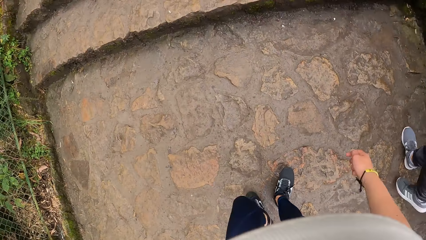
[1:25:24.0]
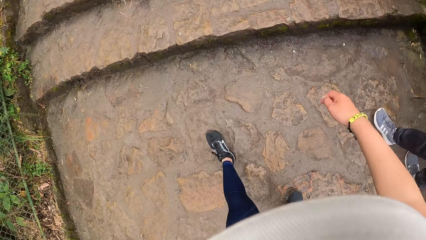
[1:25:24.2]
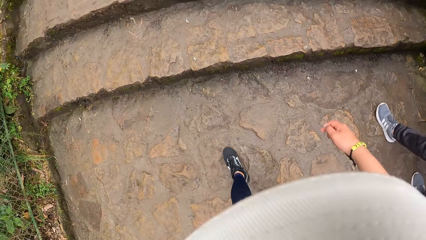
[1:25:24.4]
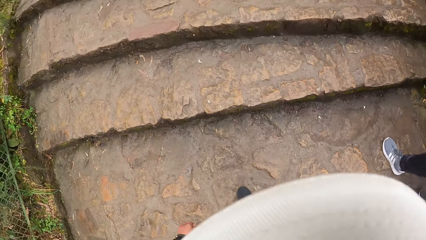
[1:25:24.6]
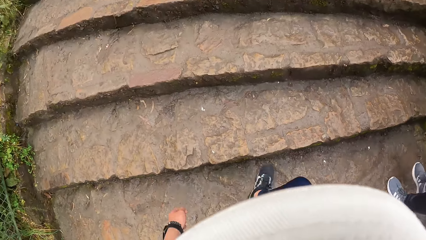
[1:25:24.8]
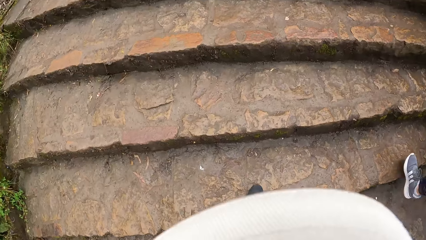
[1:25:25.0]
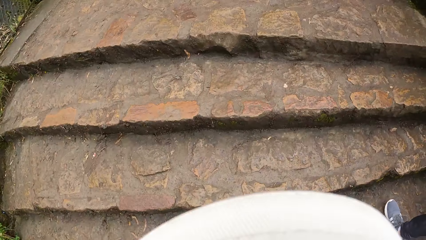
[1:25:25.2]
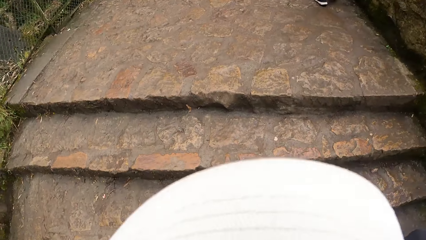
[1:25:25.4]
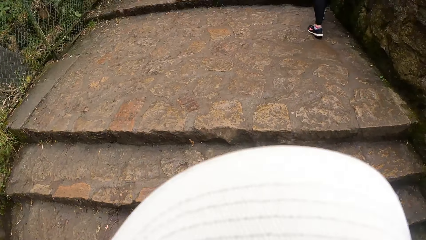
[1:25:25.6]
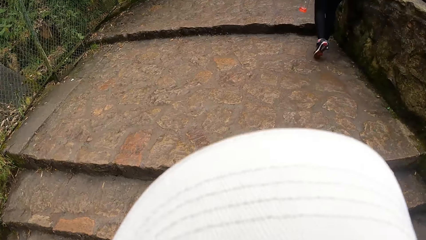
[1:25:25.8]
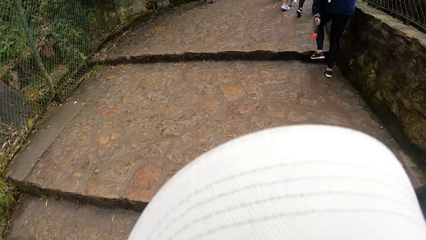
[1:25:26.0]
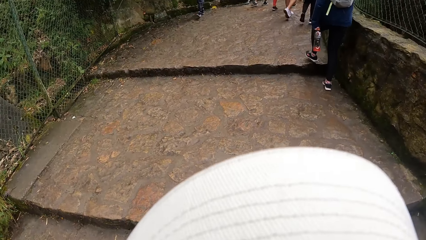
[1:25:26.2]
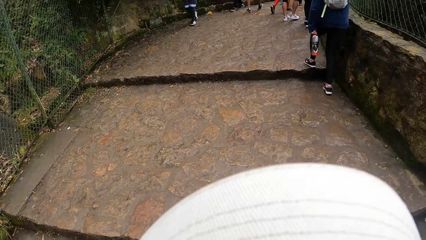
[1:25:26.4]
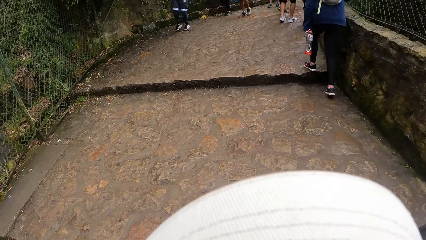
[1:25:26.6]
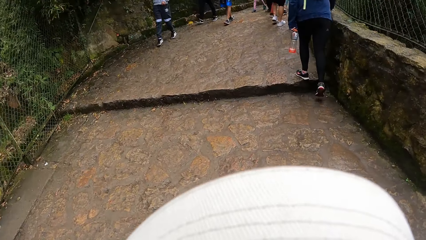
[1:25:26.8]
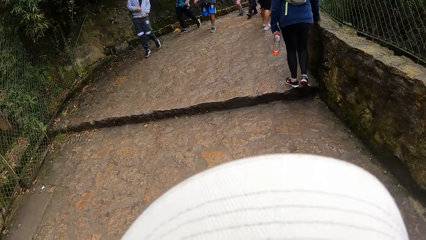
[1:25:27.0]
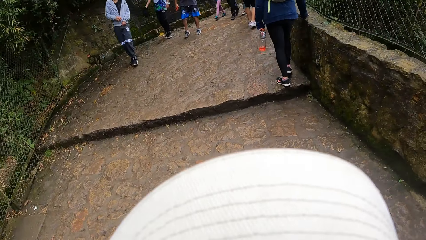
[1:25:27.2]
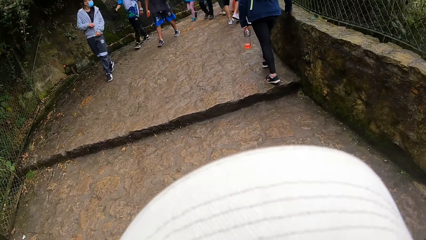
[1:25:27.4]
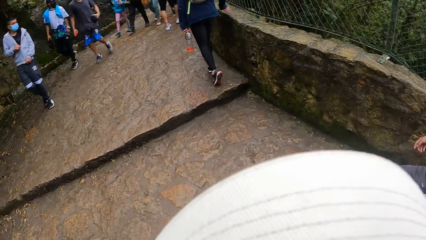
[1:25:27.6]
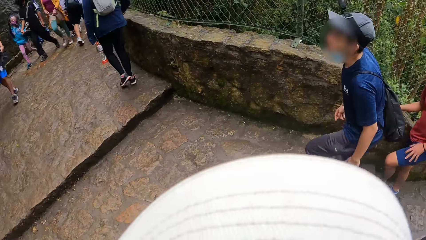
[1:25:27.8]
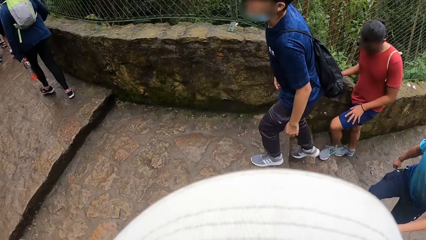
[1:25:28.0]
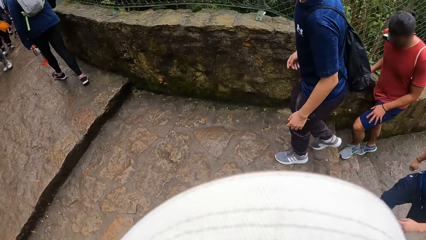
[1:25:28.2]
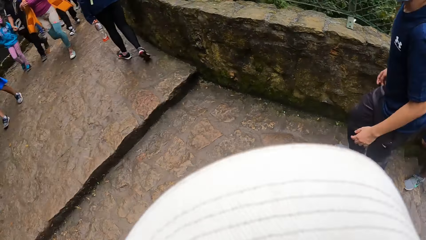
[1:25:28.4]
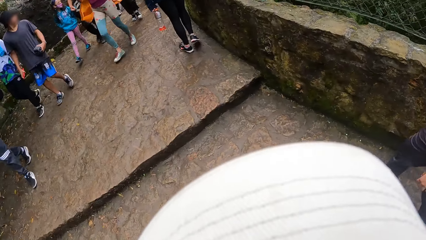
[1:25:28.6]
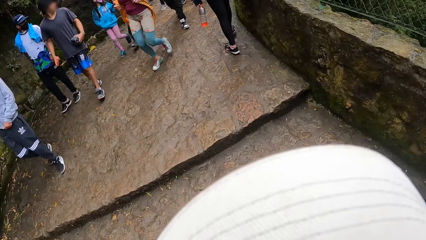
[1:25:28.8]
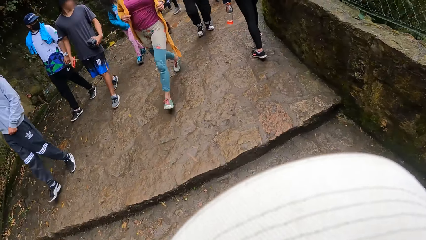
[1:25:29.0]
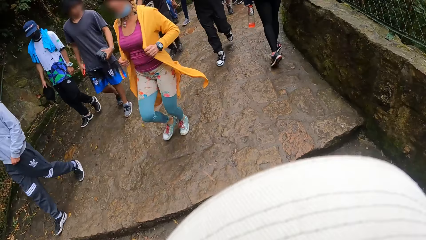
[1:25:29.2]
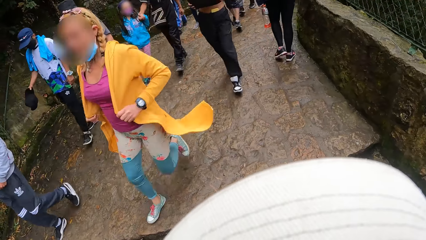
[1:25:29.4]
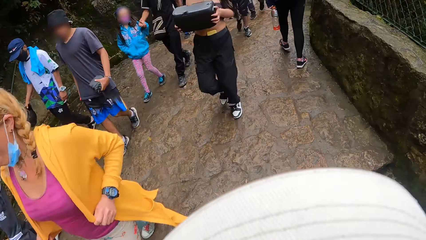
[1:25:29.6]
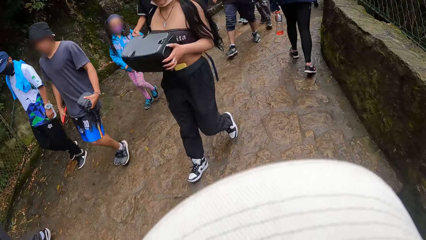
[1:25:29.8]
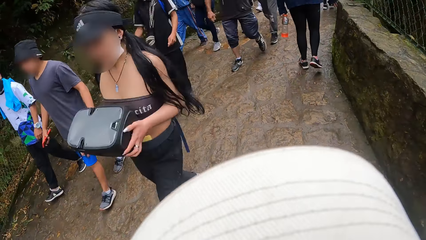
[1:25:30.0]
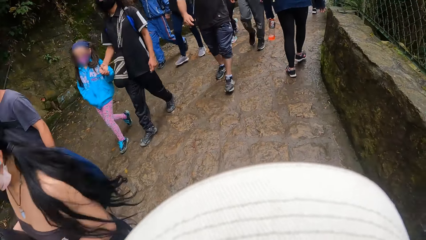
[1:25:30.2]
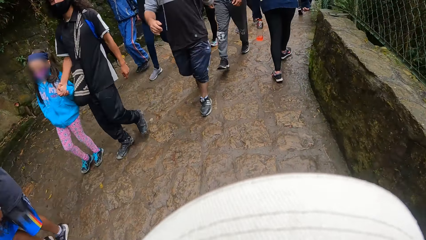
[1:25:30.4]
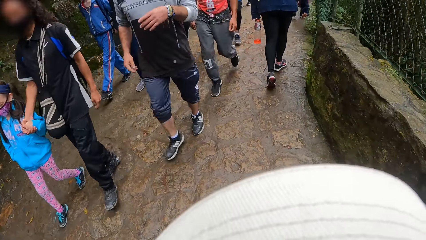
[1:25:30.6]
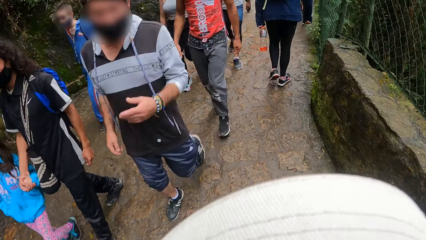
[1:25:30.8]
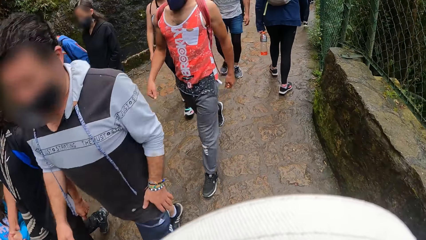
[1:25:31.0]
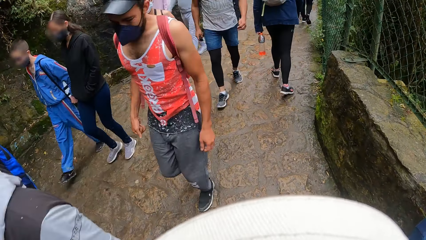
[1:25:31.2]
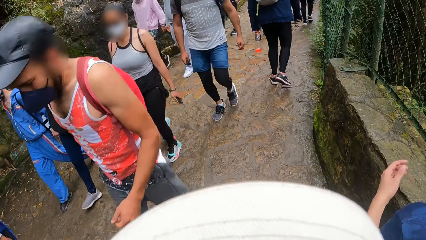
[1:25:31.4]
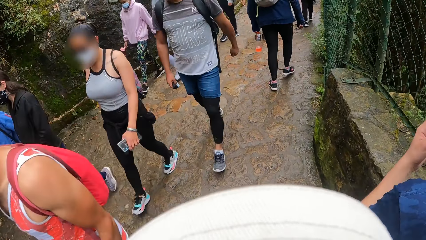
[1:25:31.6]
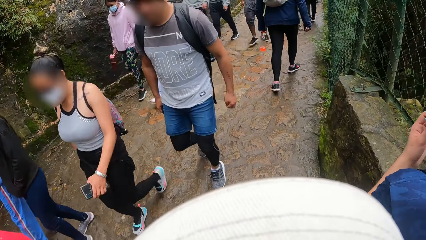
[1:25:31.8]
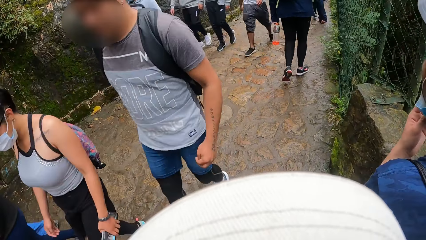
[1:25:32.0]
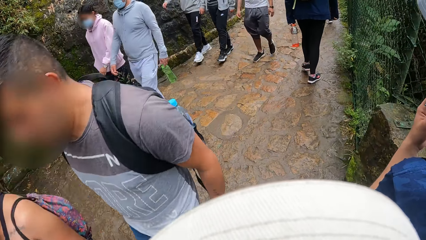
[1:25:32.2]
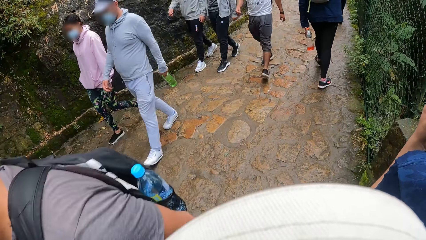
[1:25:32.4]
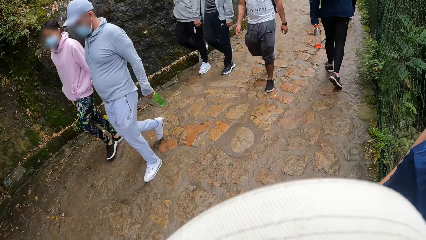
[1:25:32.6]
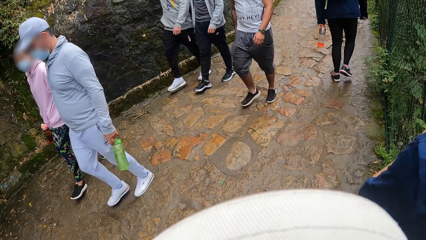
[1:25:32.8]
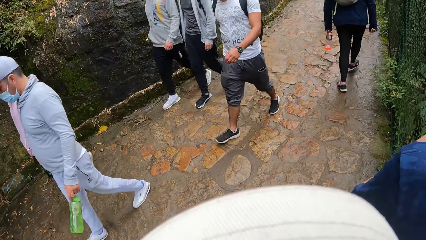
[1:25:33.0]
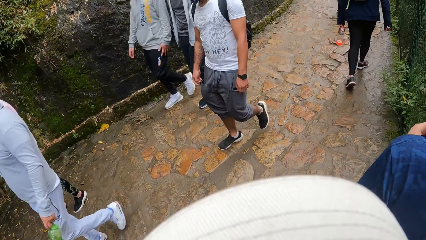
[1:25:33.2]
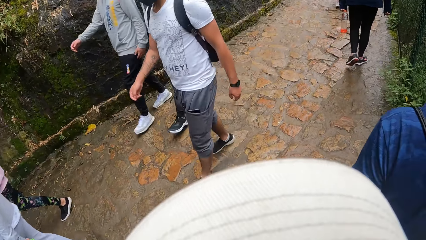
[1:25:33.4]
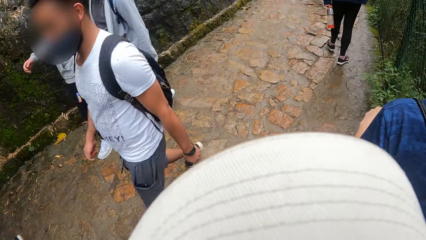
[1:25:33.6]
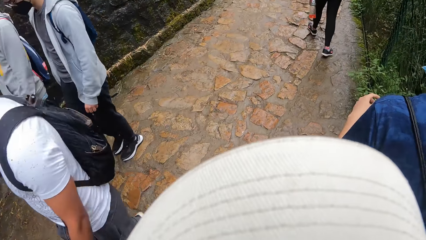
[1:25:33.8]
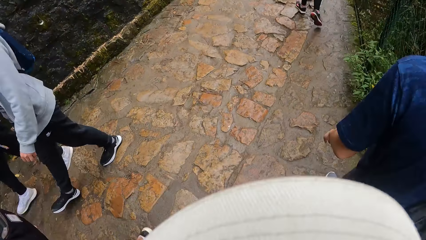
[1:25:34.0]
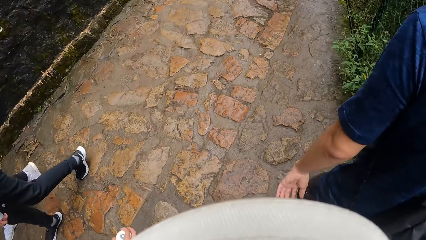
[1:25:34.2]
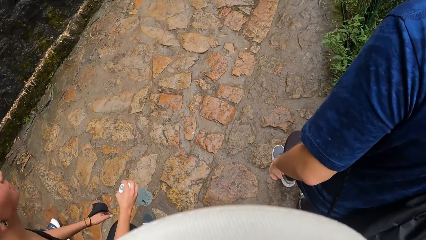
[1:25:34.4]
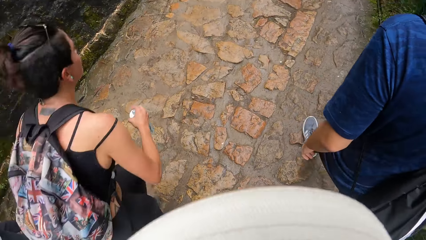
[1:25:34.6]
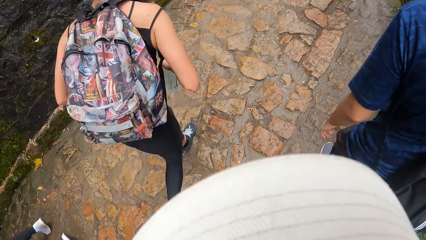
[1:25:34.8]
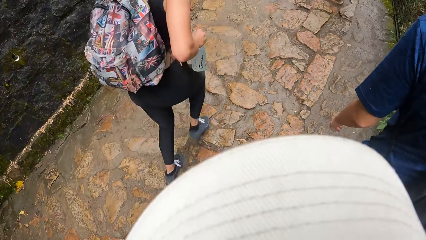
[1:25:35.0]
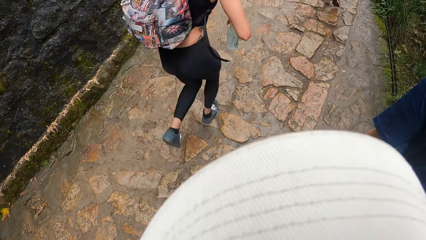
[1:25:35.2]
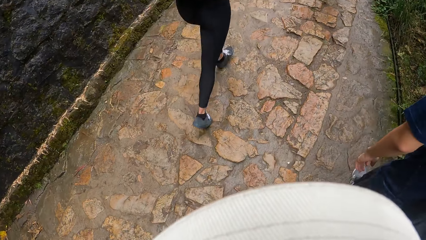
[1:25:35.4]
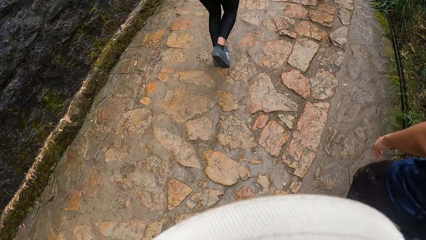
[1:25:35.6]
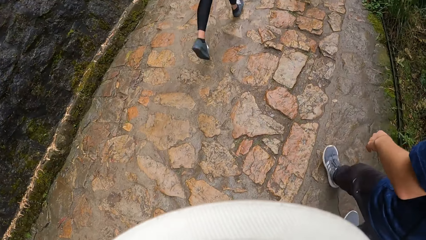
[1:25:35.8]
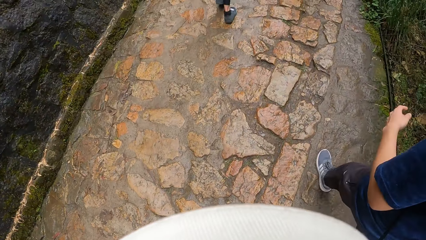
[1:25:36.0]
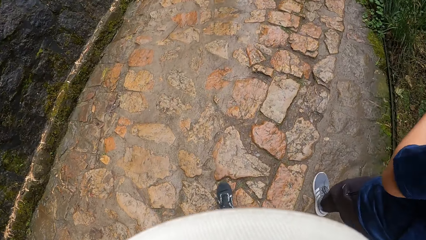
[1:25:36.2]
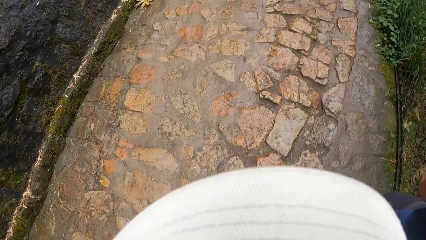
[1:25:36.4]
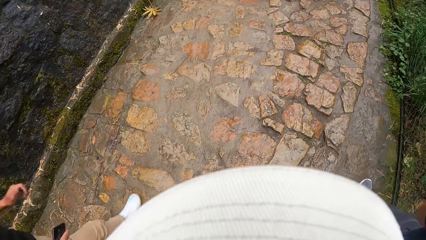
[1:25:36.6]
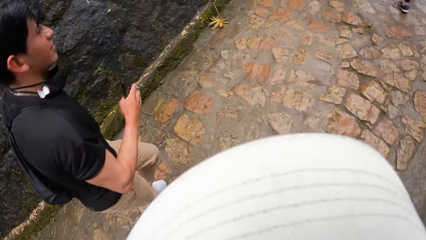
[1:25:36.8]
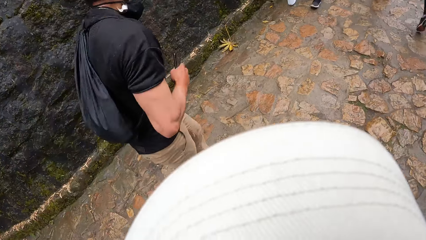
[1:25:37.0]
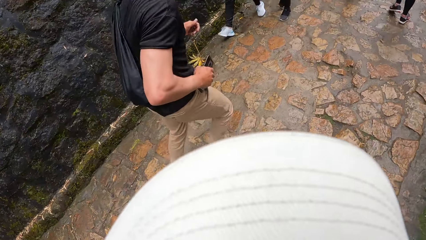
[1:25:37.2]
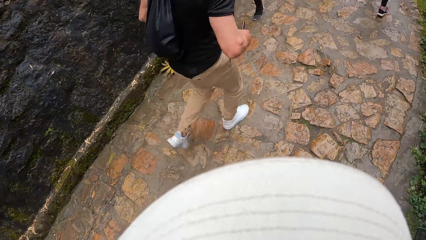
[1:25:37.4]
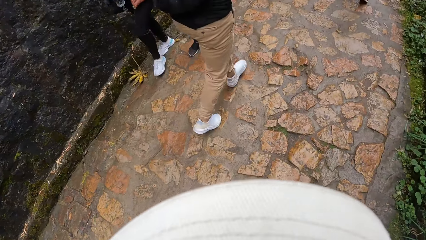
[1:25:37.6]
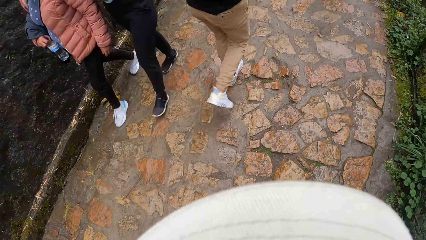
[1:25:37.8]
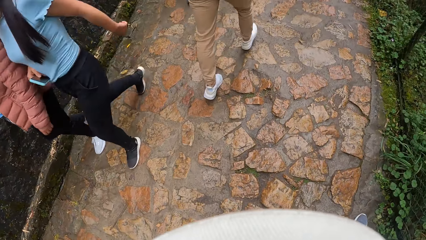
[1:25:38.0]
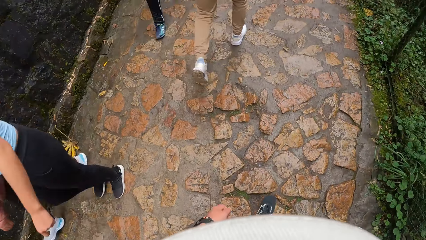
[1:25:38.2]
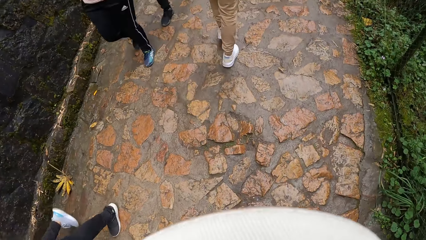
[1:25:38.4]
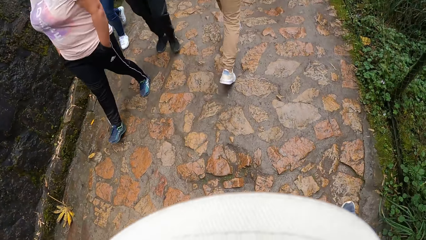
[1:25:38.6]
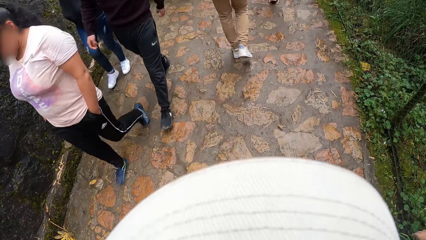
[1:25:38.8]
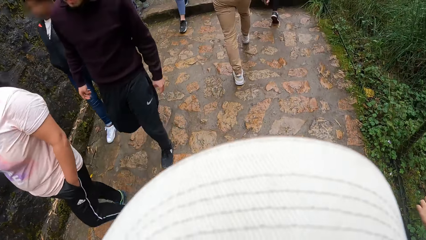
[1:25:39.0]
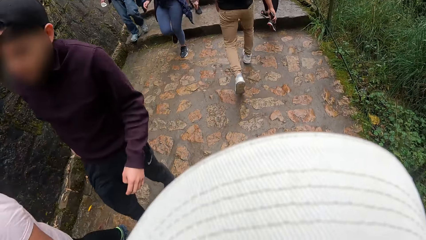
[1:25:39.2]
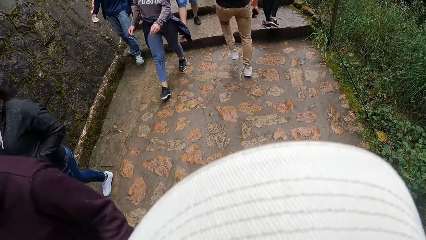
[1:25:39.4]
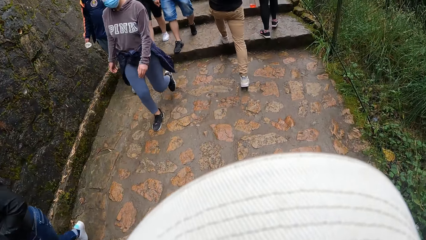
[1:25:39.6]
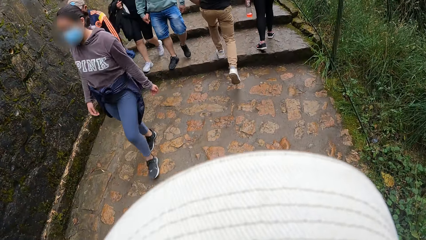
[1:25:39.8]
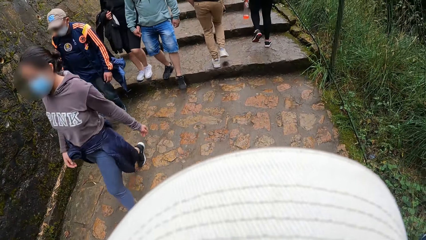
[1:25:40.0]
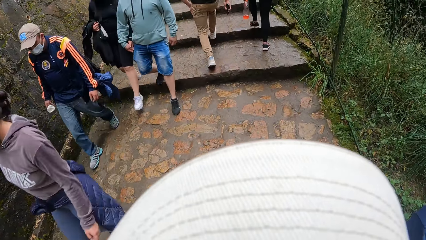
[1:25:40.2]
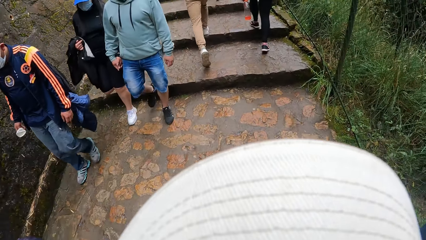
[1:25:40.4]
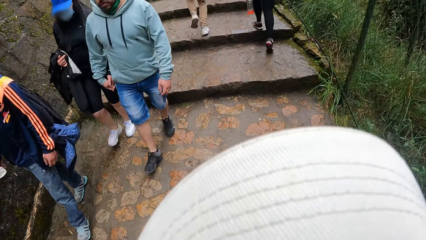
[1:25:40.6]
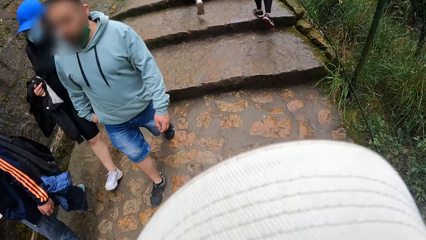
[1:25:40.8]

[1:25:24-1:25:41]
The camera wearer climbs a stone staircase to a pavement. The man climbs the stone staircase to the stone pavement. The man touches the facemask on his face with his left hand.
